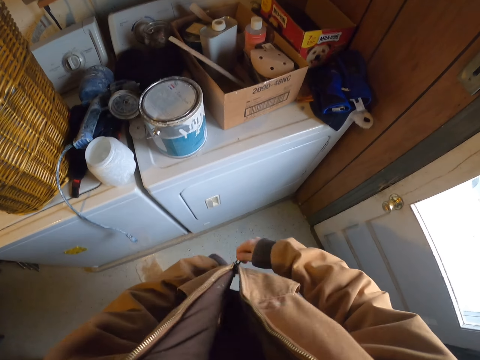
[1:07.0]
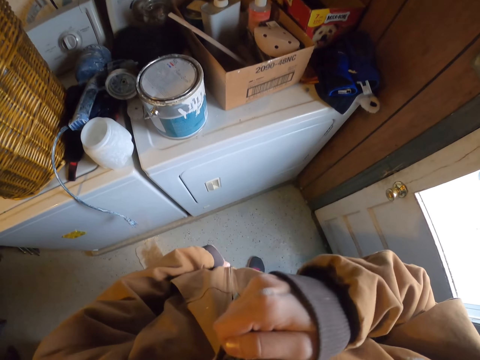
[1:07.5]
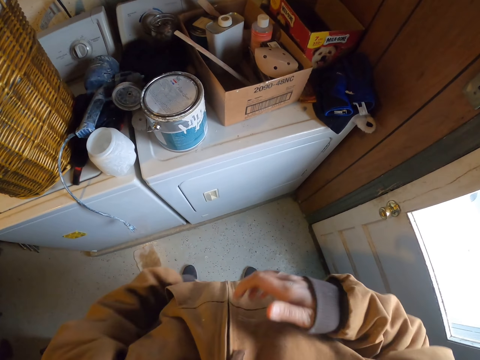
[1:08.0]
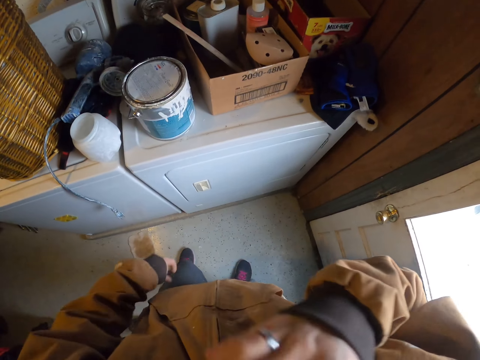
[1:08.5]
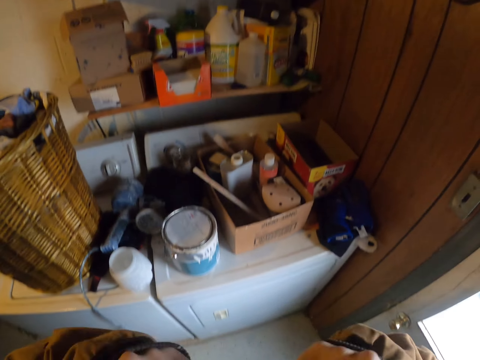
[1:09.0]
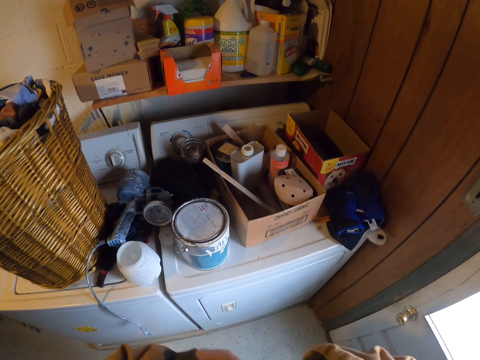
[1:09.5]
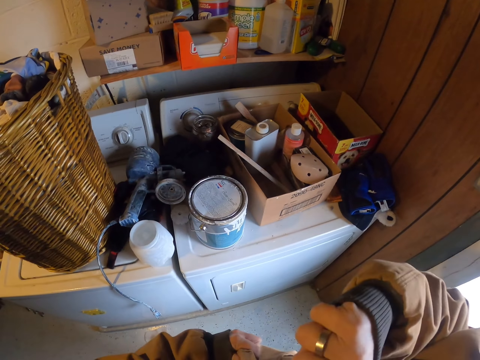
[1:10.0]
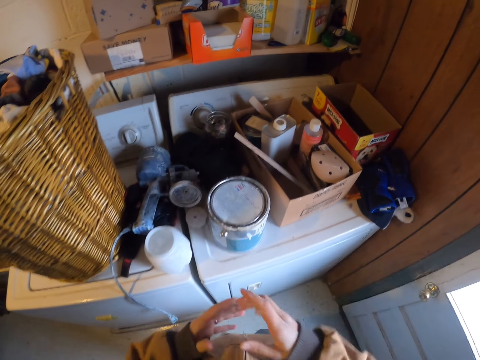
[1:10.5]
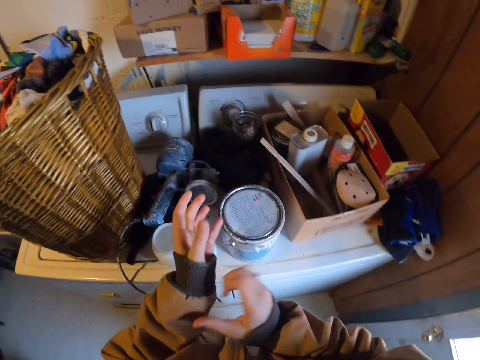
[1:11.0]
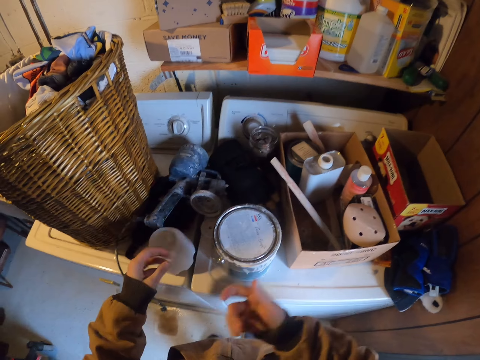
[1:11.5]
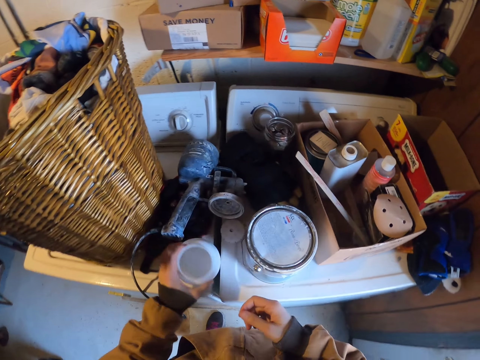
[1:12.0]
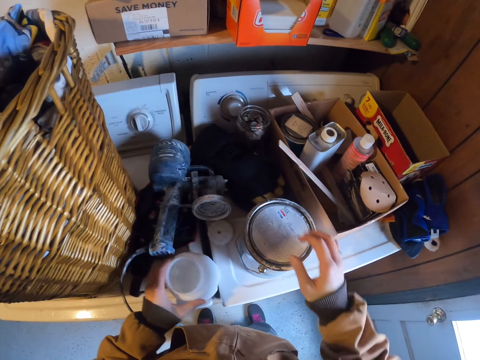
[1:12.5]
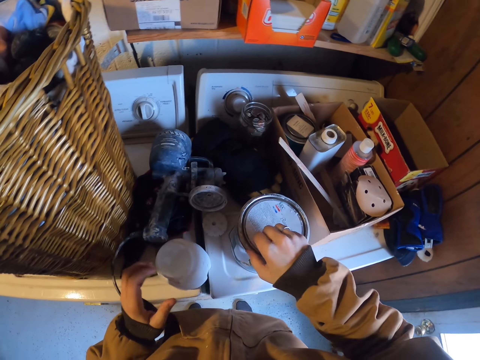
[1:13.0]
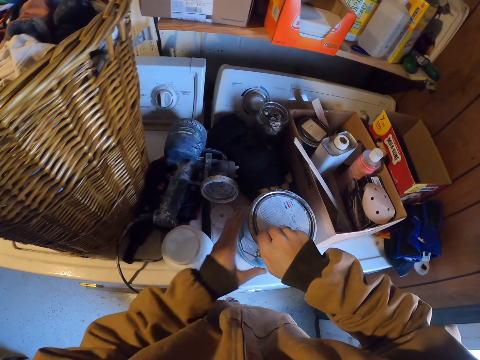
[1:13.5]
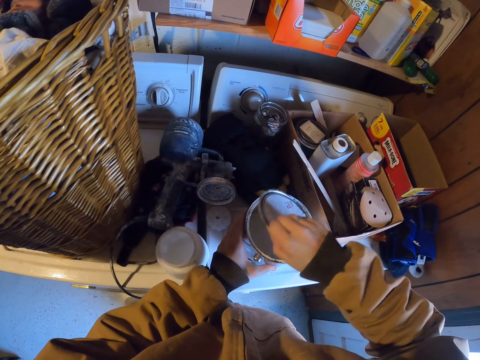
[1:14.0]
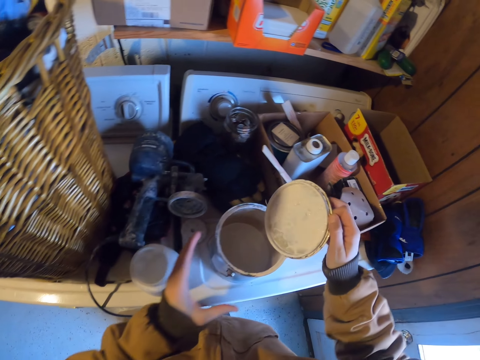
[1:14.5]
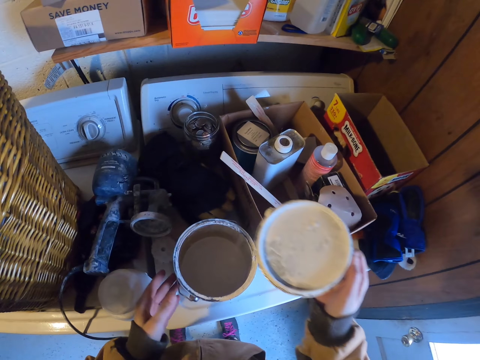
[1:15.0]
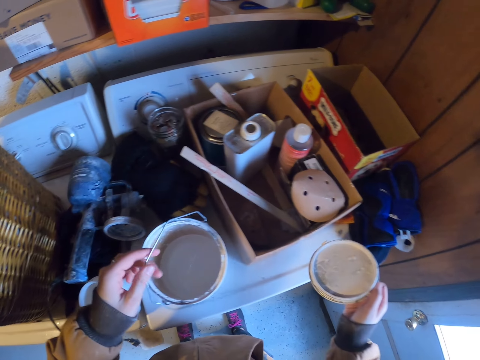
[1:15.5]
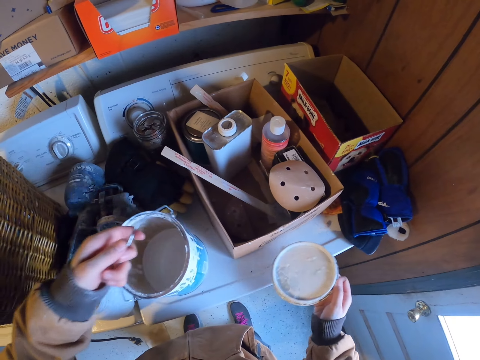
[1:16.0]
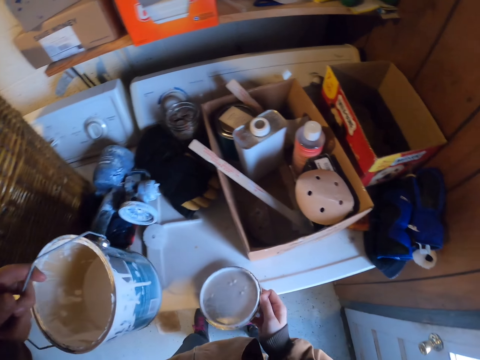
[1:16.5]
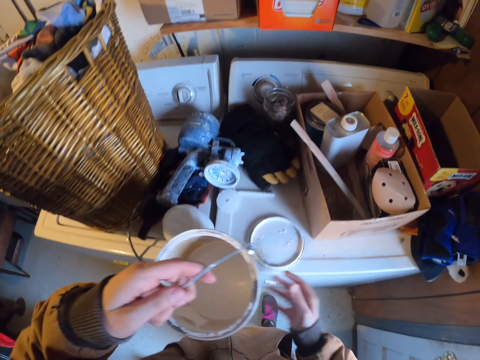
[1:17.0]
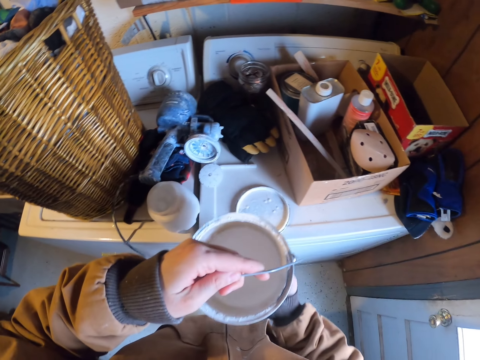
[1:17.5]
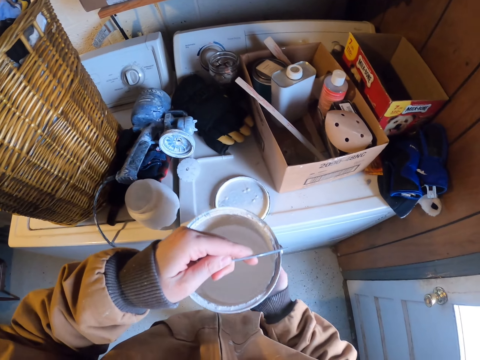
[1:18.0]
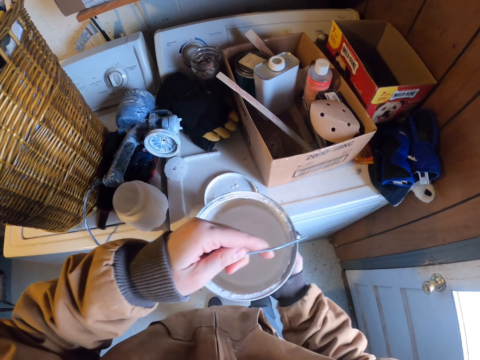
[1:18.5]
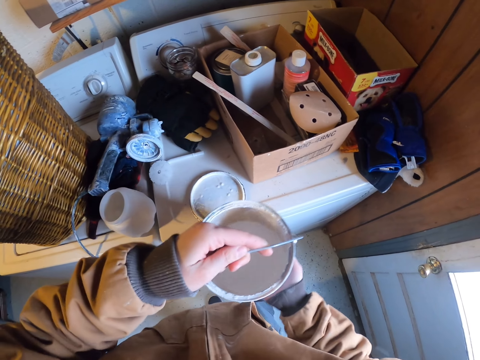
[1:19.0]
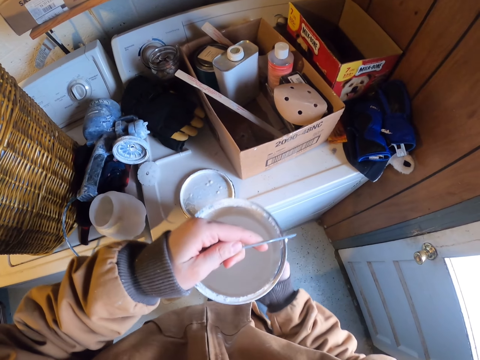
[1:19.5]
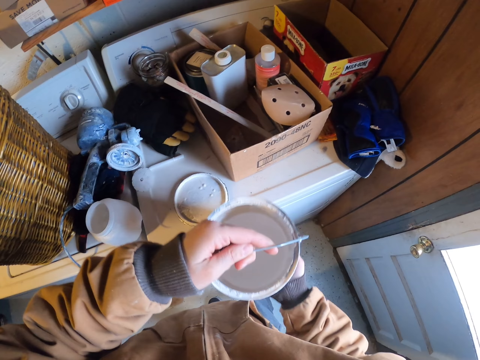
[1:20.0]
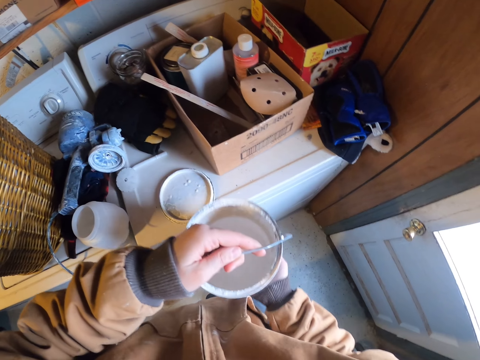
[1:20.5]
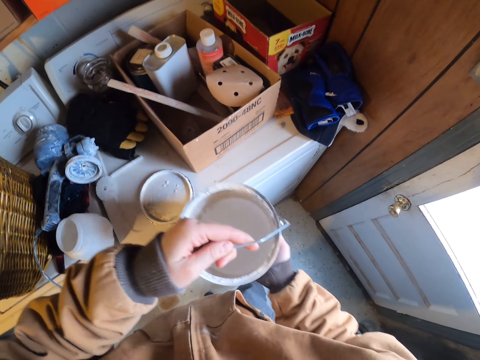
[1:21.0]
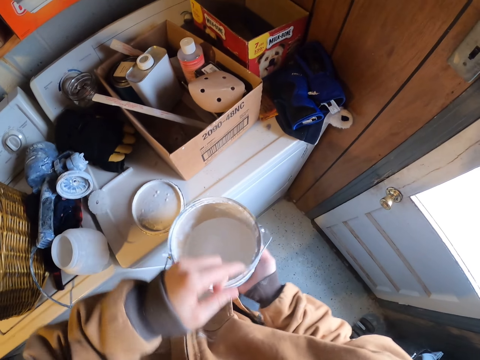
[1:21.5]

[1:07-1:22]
The camera wearer raises both hands. They adjust the jacket with the right hand. They lift the paint sprayer paint container with the left hand, and drop the container back on the table. They open the paint can lid on the table with the right hand. They lift the can with the left hand. They drop the can lid on the table. They swirl the paint in the can with both hands.

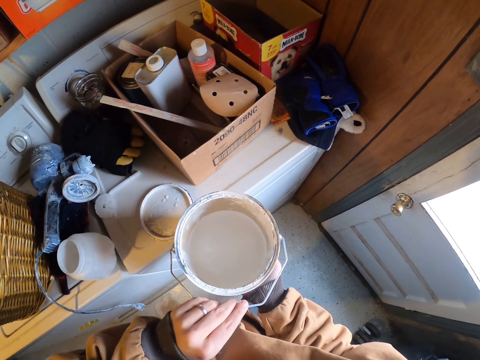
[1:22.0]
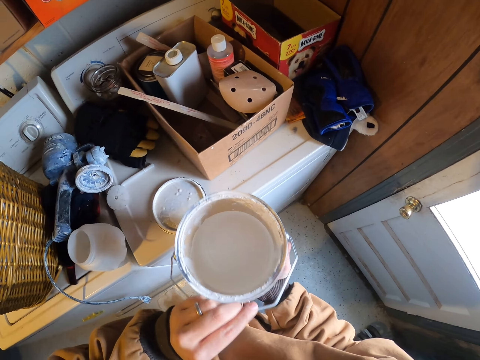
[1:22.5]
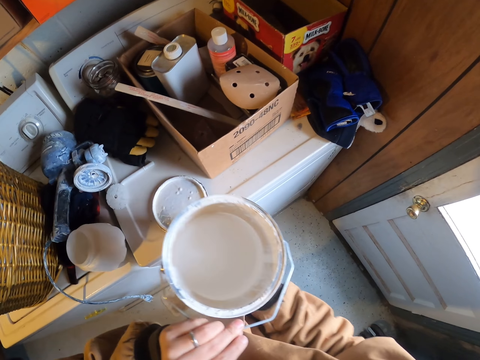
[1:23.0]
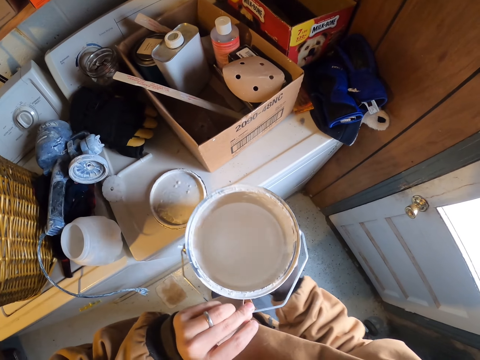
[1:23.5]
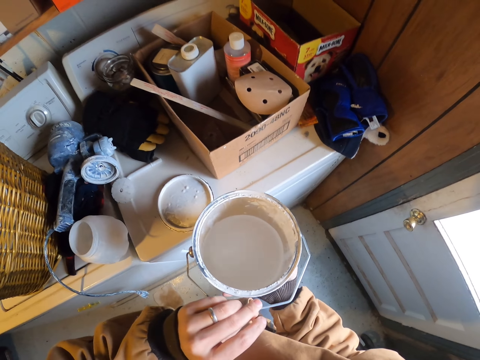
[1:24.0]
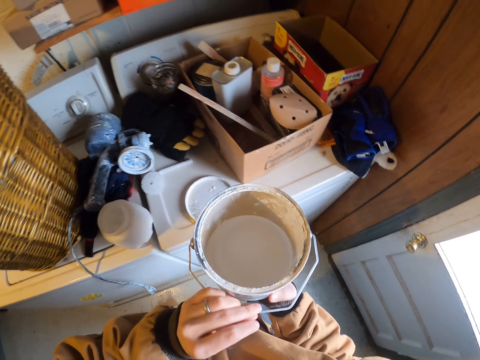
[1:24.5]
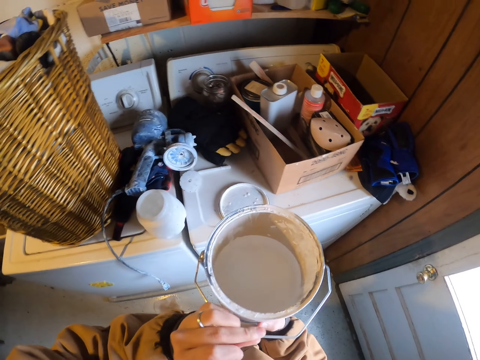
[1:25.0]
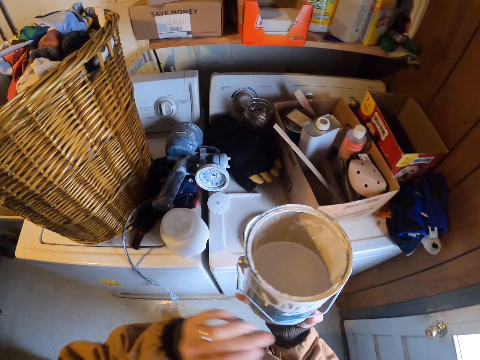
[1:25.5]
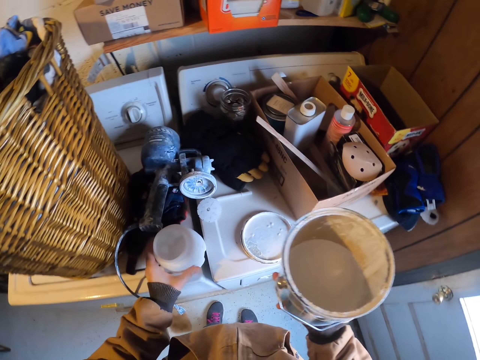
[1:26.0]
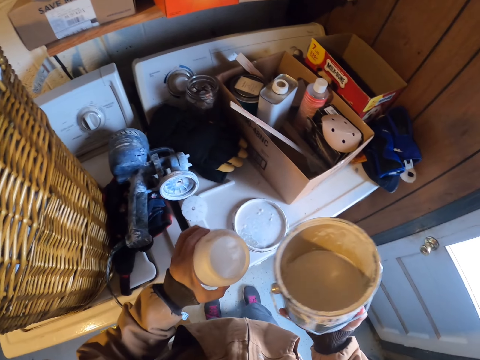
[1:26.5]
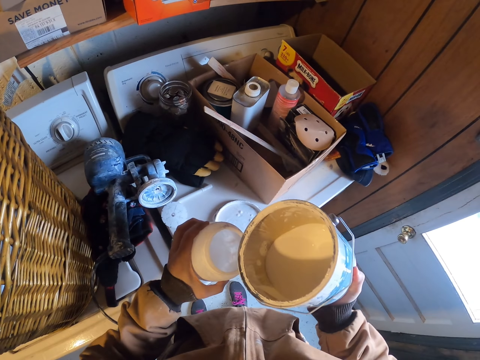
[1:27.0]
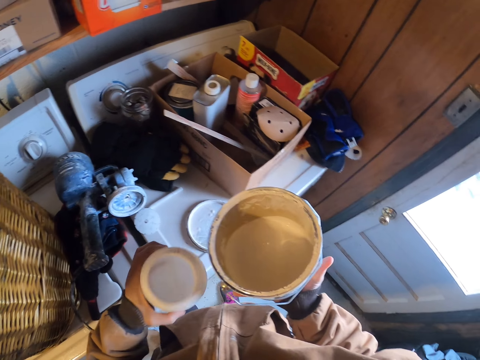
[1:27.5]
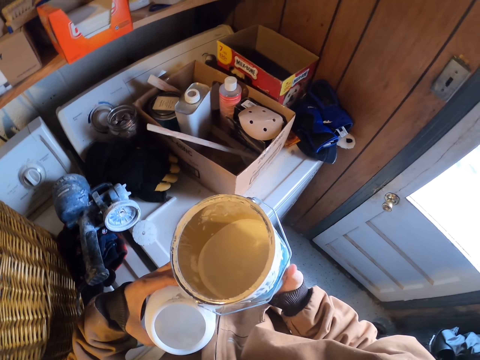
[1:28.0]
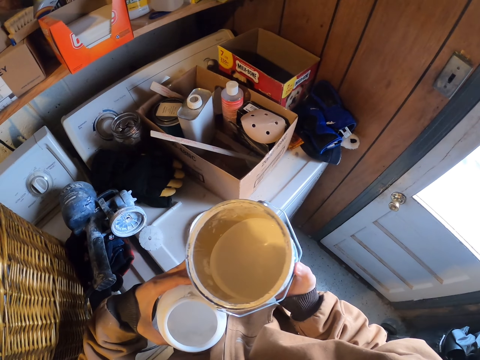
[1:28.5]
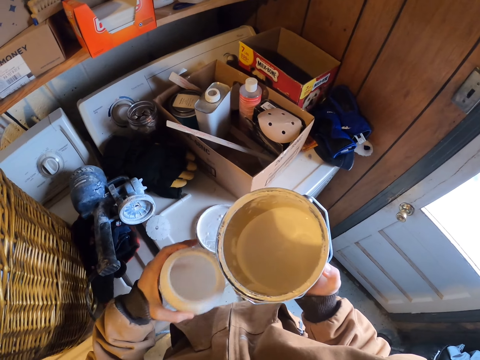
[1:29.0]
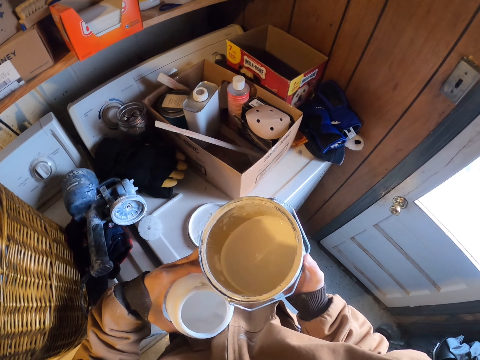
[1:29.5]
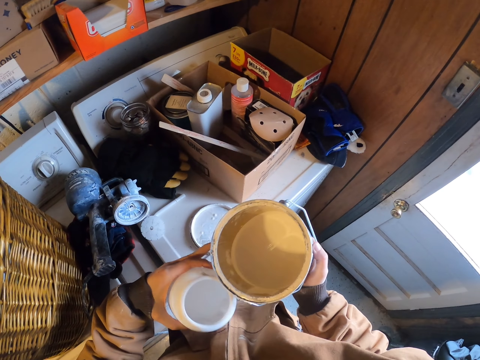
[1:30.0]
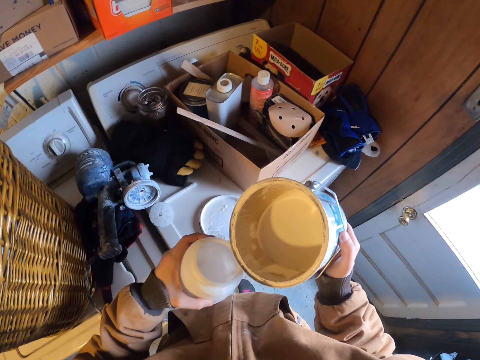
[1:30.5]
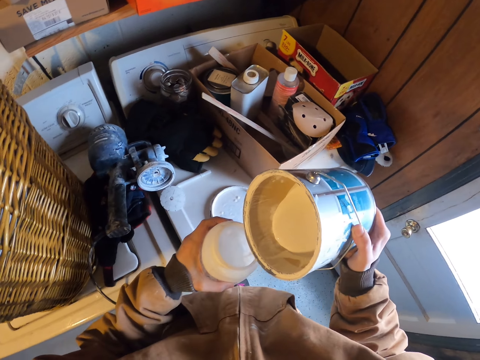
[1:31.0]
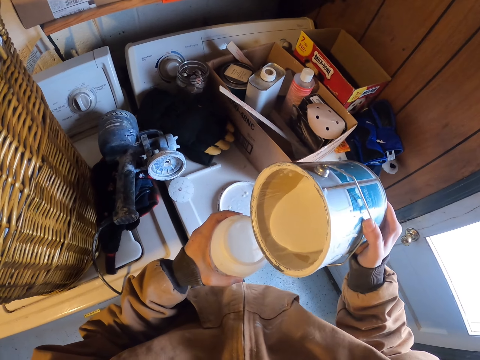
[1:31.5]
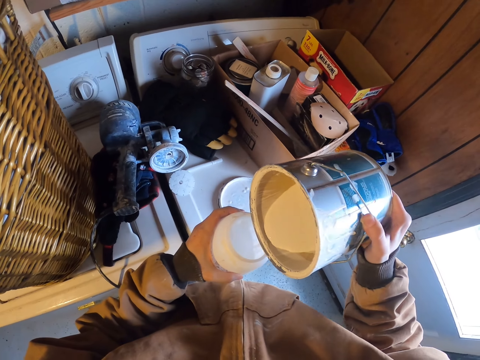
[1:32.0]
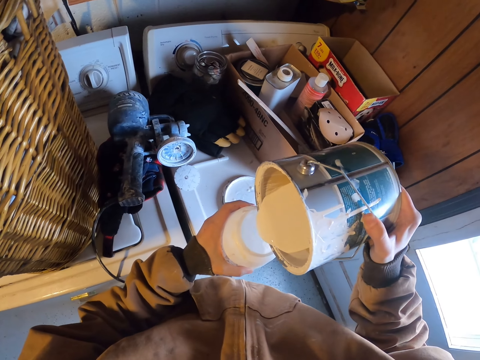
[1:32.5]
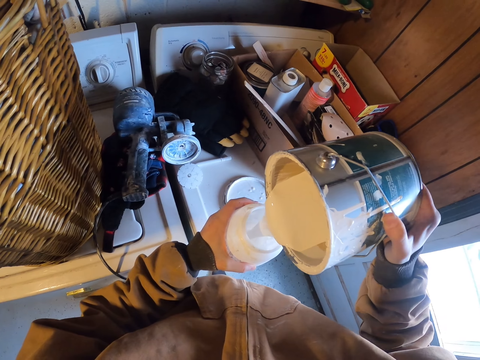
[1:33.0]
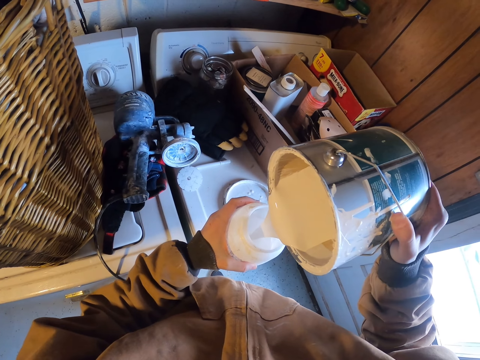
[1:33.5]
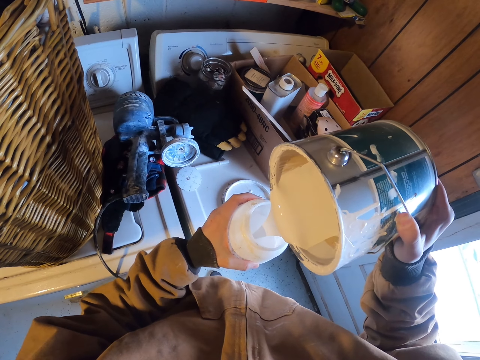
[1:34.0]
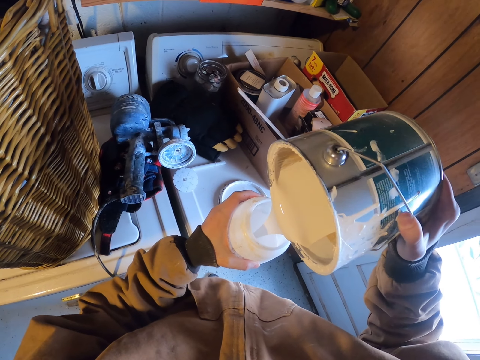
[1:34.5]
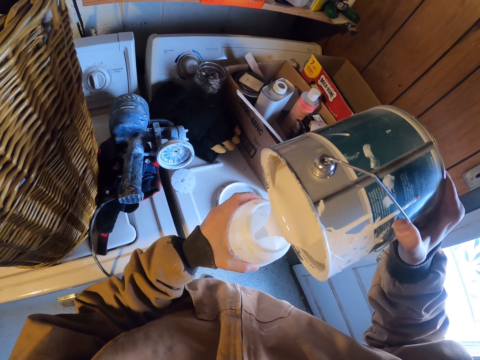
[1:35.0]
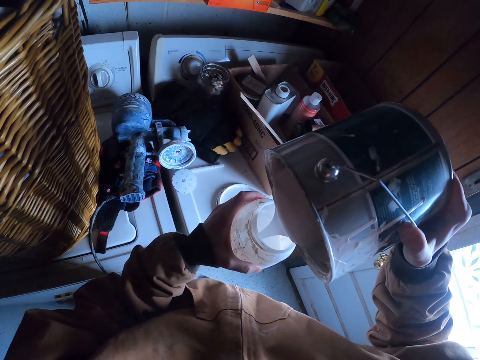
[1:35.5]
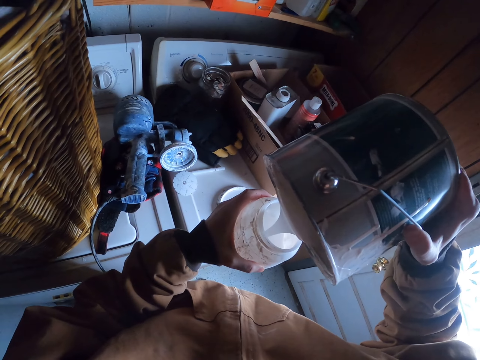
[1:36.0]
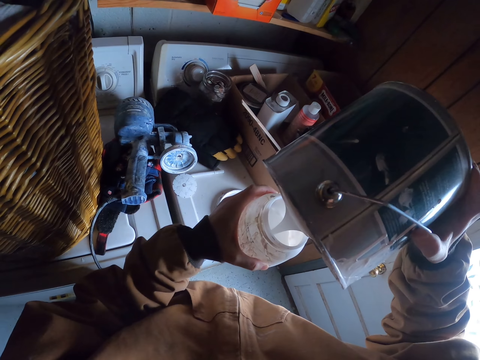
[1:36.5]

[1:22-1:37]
The camera wearer holds a container with the right hand. He takes the sprayer paint container on the table with the left hand. He positions the paint can in his hand. He holds the containers in both hands. He pours paint into the sprayer container in the left hand.
